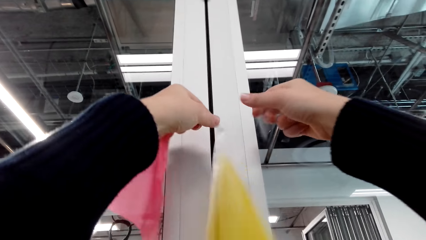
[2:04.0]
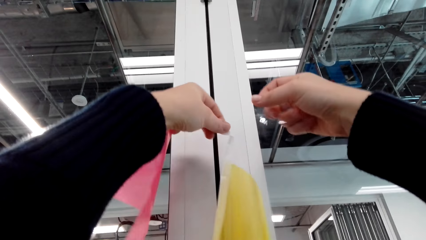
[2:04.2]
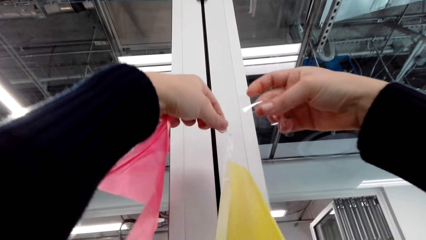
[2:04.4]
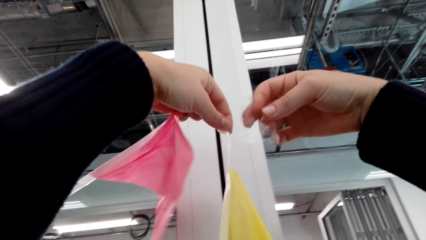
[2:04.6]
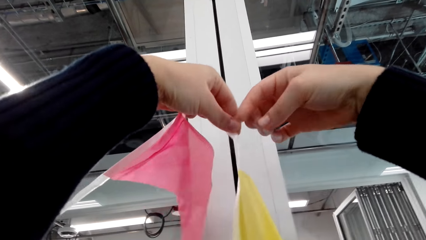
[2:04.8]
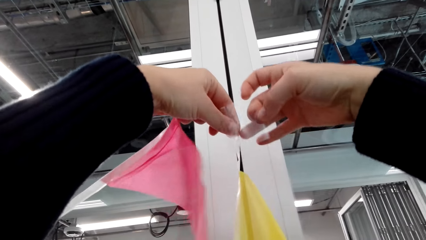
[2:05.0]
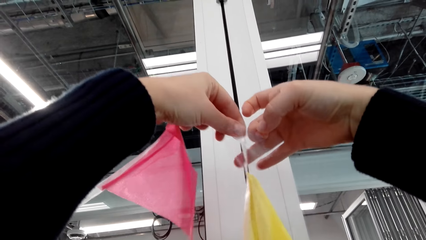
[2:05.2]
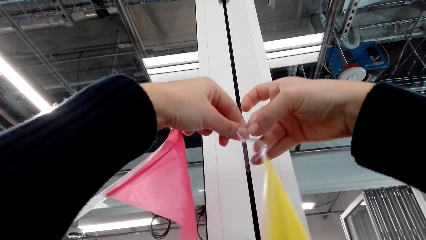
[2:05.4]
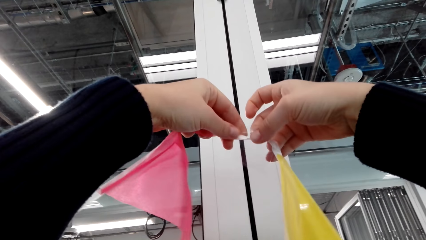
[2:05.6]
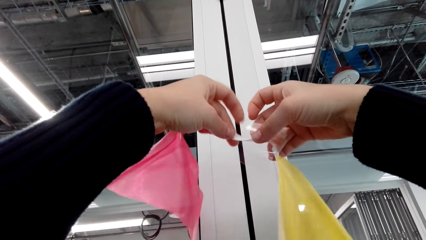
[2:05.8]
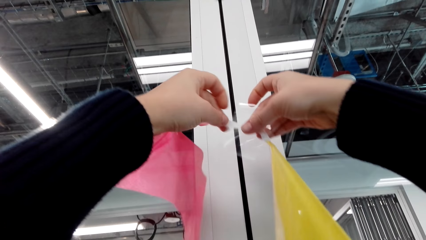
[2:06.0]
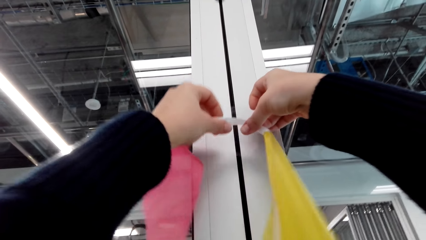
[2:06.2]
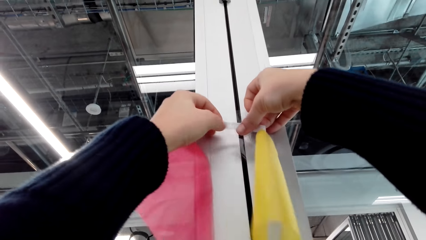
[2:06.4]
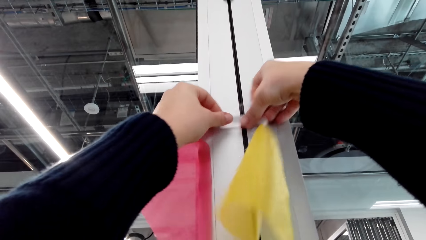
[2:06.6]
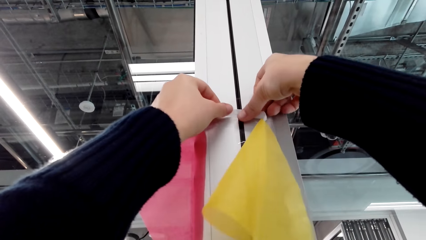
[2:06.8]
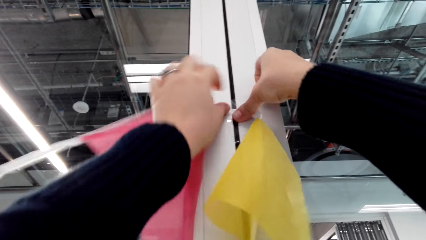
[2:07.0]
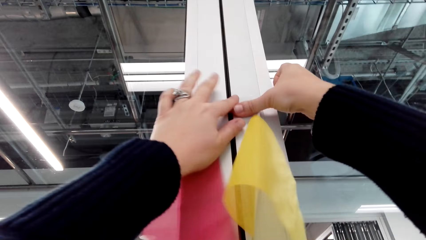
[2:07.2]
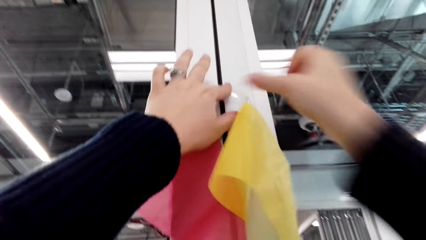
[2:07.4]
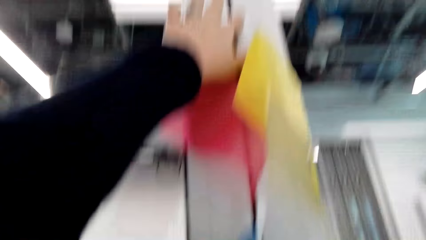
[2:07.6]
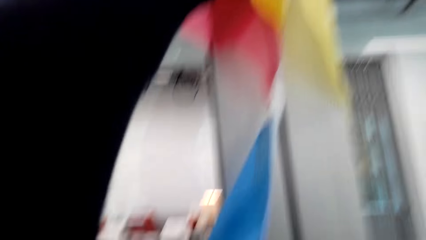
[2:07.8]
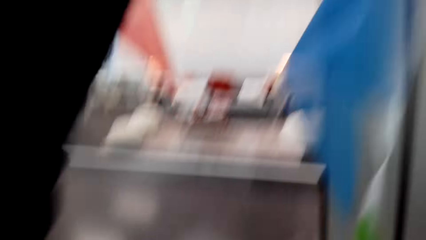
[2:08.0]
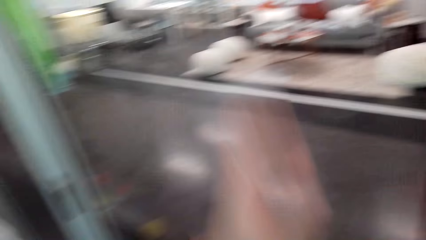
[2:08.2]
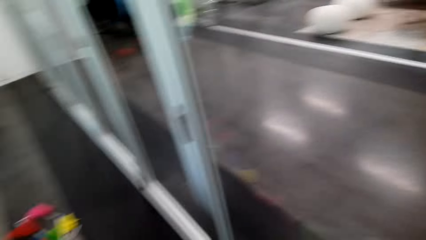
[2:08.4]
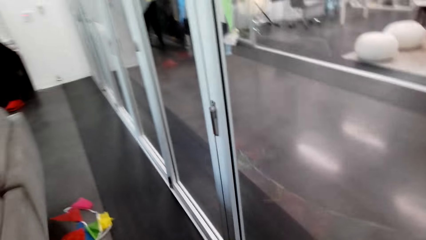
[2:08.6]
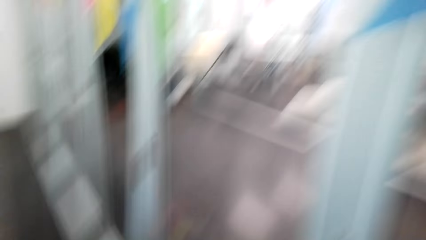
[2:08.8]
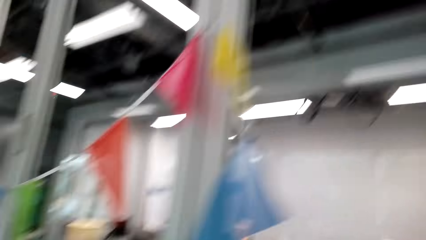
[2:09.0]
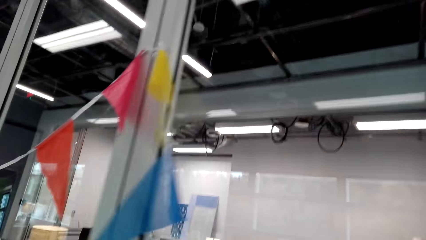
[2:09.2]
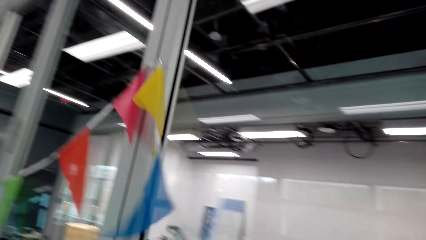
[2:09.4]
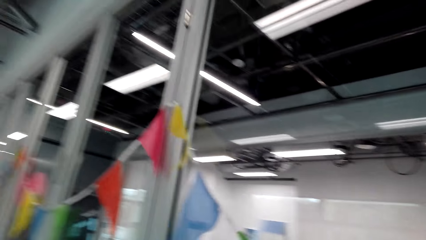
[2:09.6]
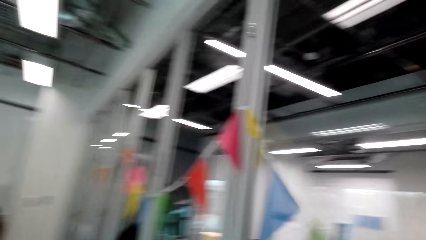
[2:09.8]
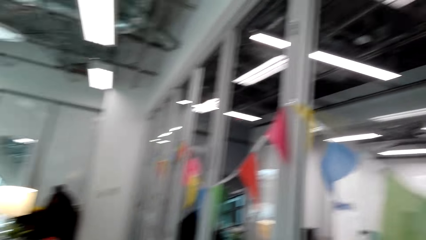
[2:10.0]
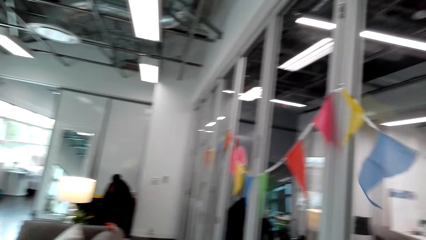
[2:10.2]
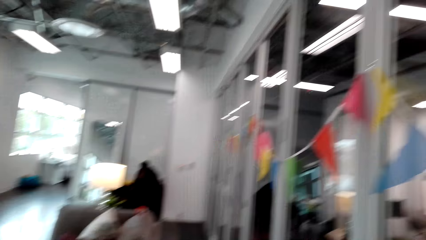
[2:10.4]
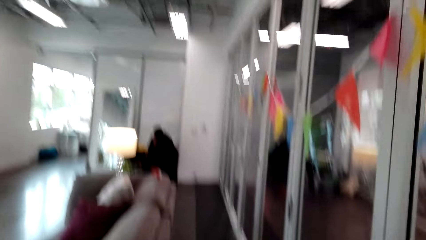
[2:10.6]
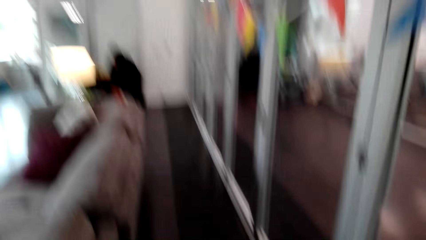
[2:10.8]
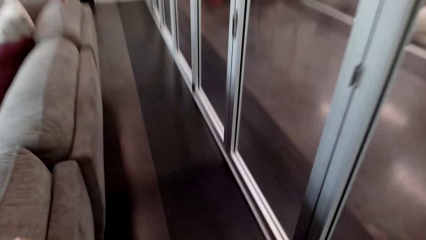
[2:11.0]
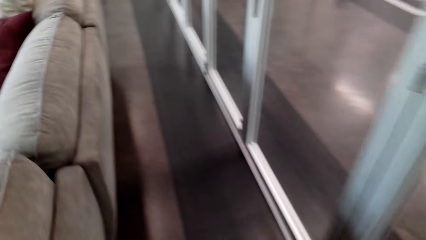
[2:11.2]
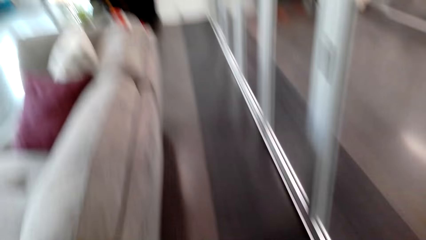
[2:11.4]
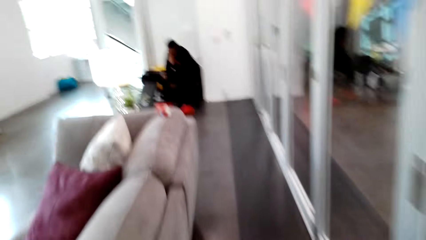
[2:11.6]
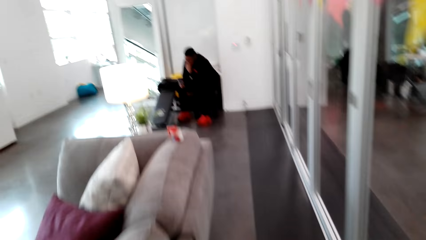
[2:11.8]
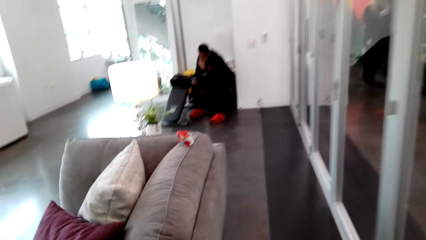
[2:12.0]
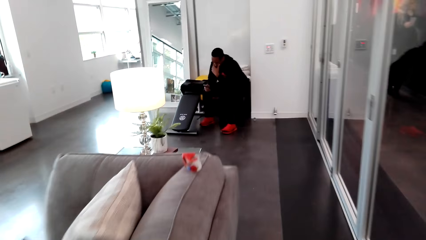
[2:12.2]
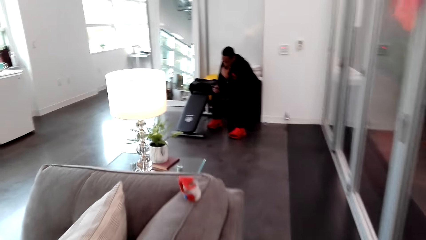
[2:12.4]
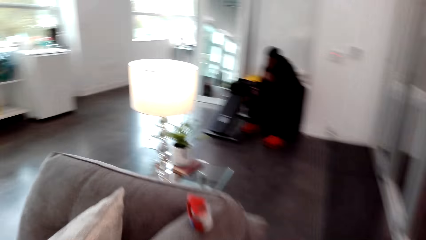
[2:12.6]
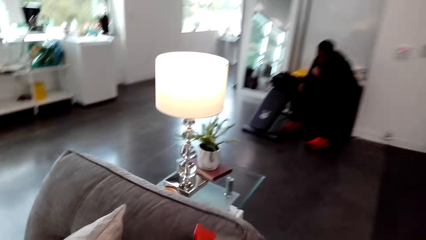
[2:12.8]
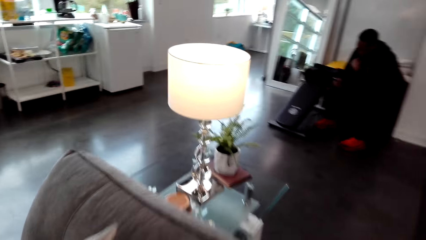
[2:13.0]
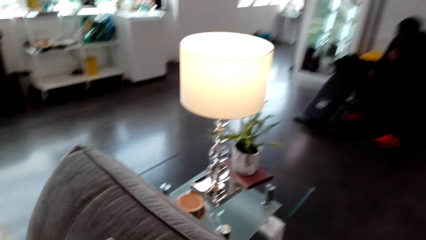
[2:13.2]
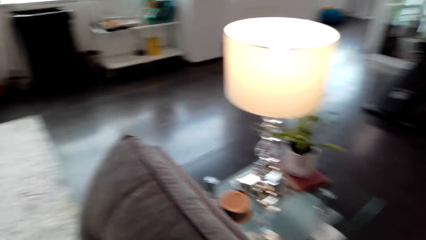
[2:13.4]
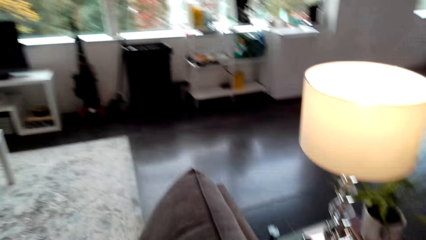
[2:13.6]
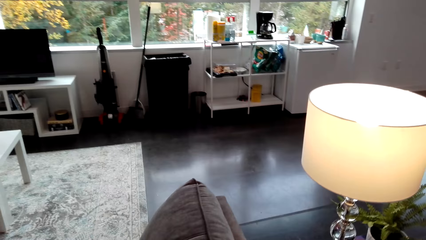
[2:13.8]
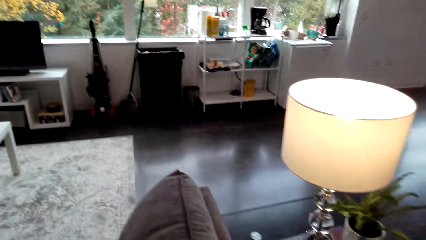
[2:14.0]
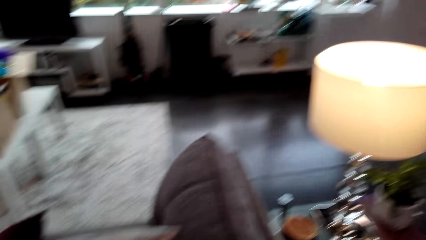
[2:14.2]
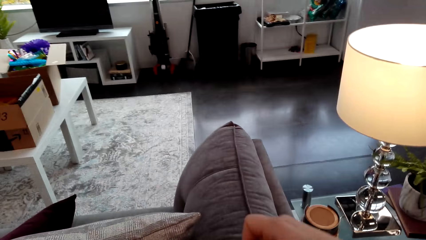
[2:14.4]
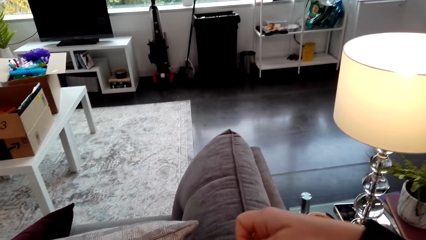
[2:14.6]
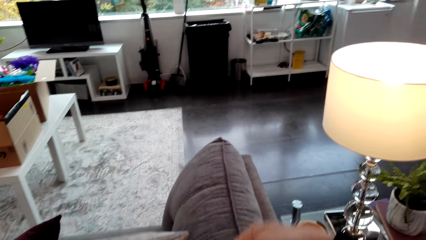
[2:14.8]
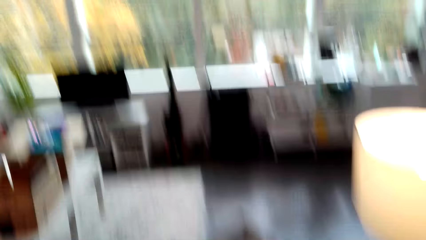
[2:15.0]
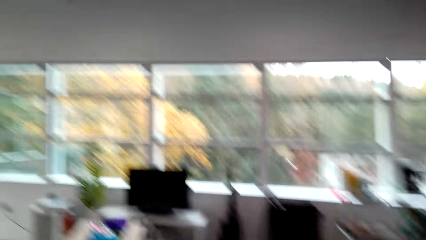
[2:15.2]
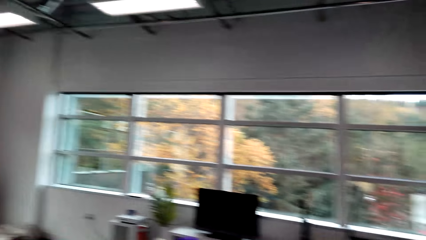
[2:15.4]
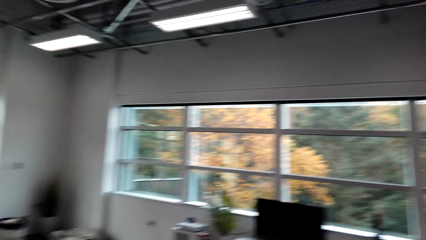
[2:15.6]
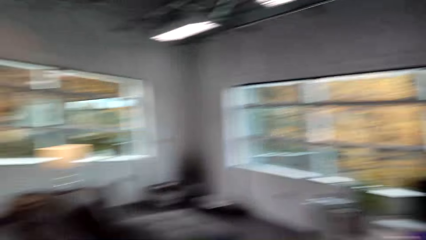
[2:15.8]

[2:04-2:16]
The camera wearer sticks the piece of cloth with a cello tape on the wall. They stretch the pattern.

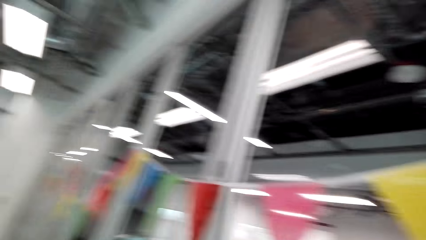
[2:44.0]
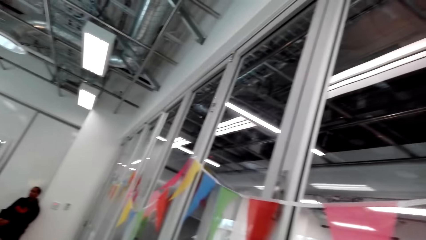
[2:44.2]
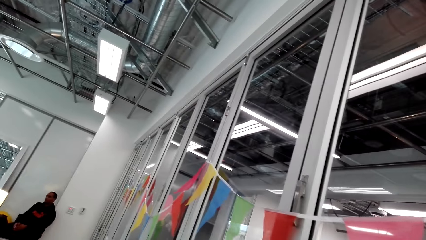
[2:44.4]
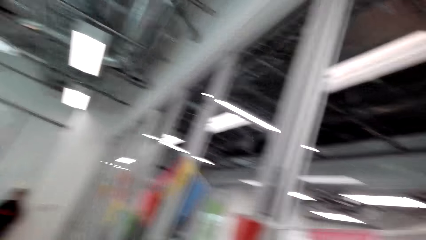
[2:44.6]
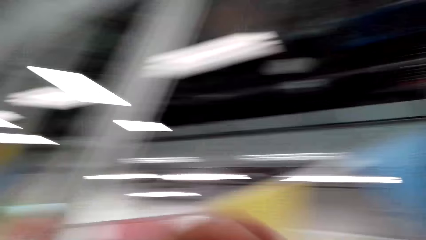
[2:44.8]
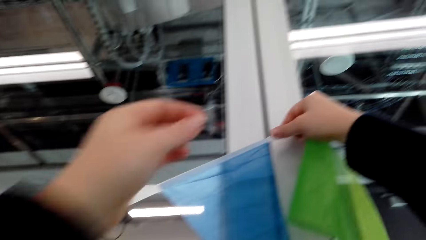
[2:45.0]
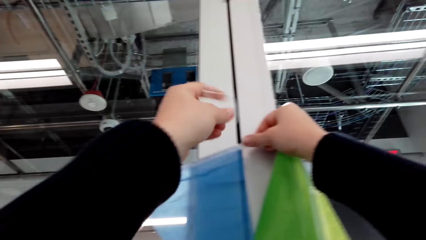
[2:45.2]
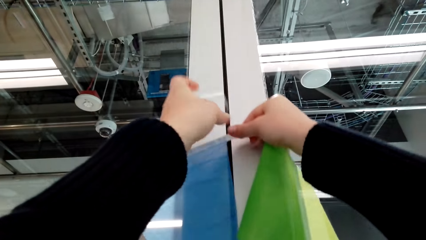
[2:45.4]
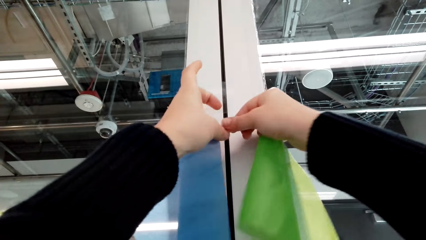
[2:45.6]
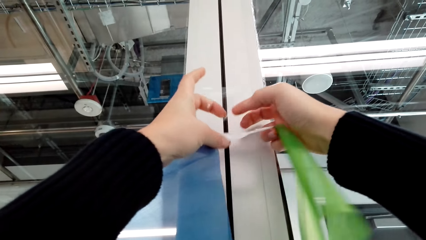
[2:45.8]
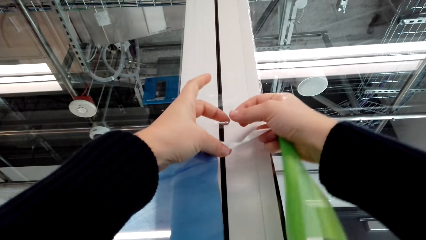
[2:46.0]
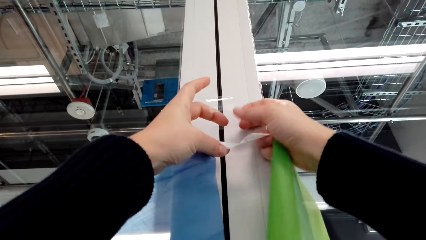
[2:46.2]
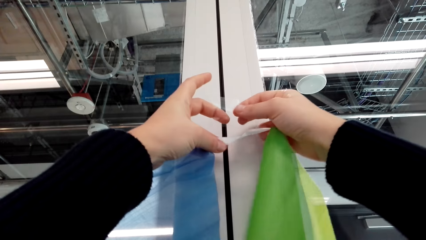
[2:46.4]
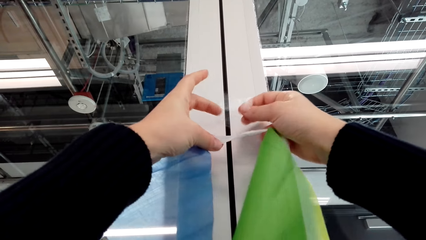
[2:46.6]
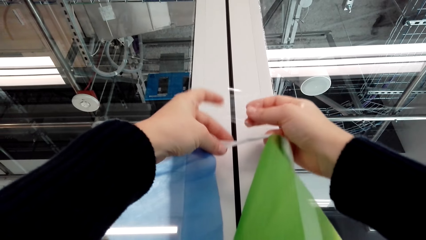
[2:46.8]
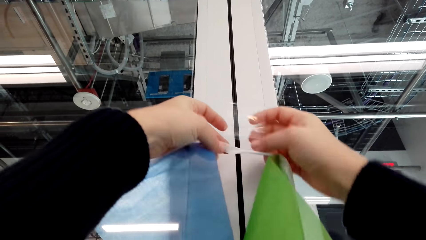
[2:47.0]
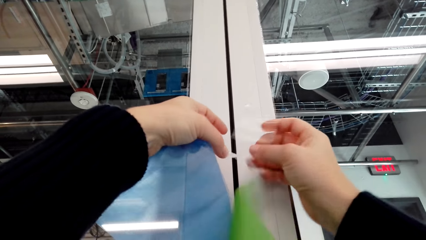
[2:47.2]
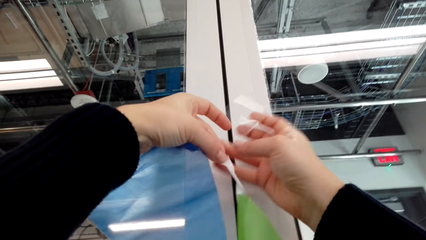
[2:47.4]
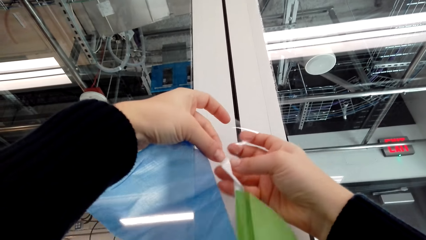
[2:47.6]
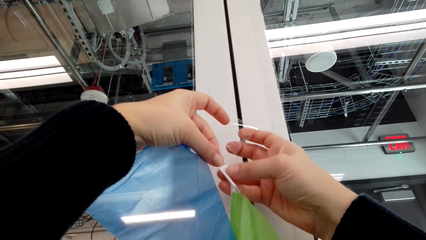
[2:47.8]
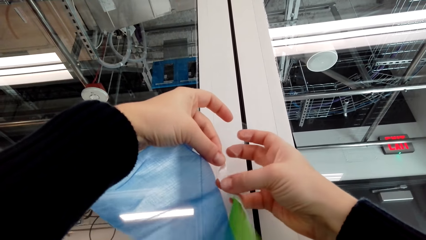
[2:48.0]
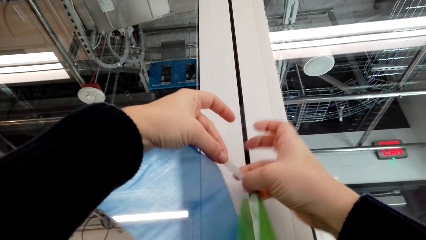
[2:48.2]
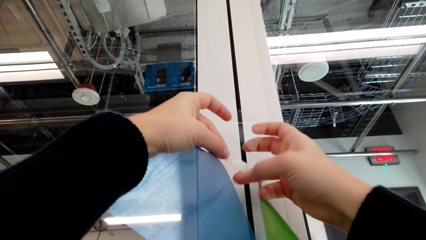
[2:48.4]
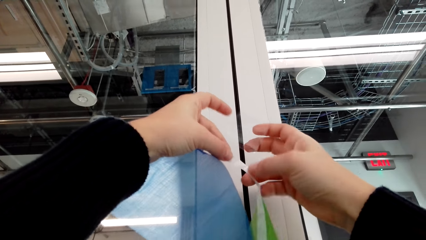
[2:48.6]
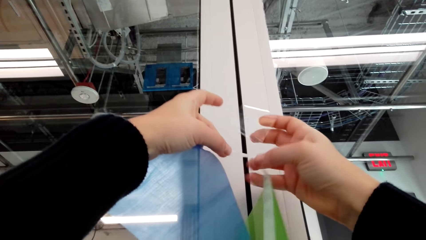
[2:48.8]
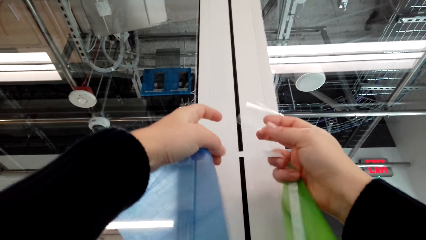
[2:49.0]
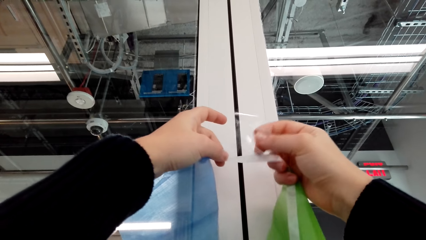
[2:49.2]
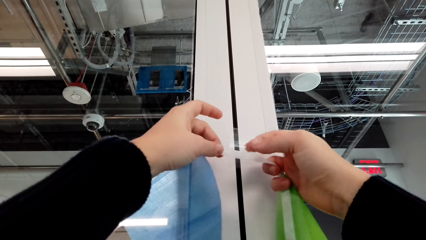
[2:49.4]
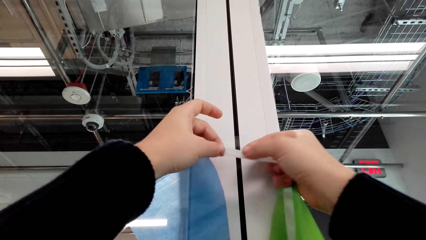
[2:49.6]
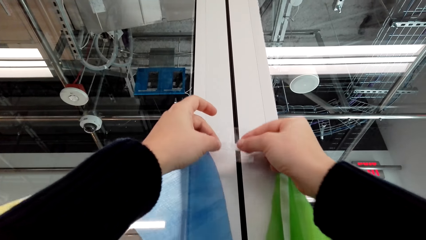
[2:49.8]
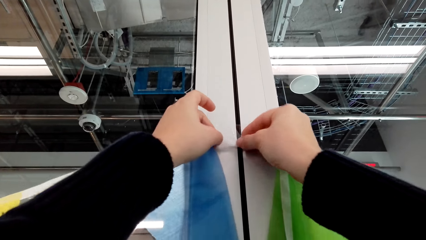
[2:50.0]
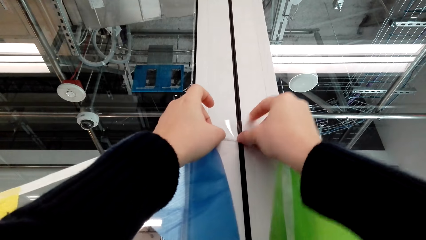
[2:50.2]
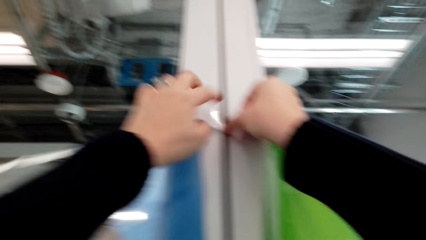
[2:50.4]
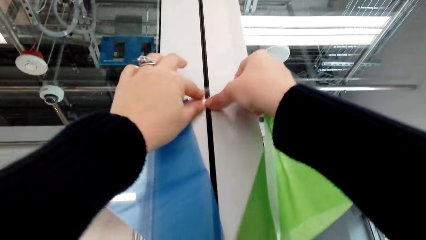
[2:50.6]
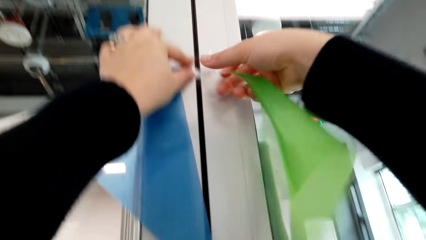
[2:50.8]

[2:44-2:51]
The camera wearer sticks the piece of cloth with a cello tape on the wall.
